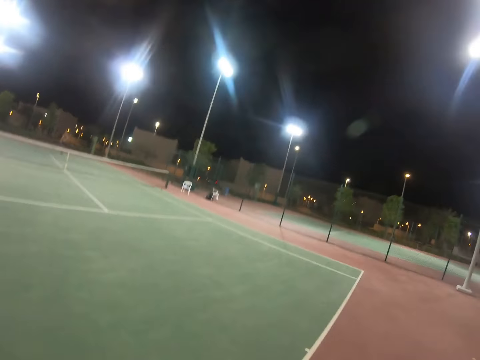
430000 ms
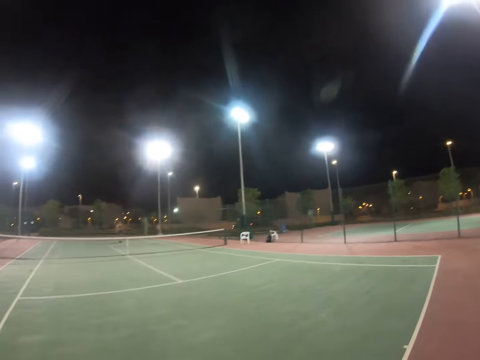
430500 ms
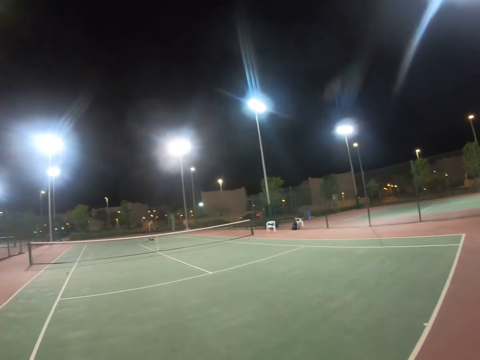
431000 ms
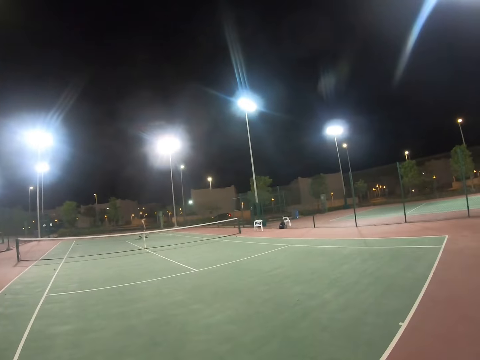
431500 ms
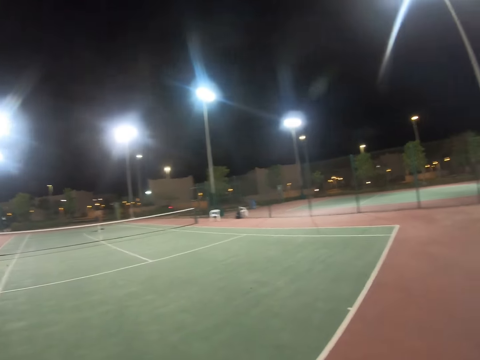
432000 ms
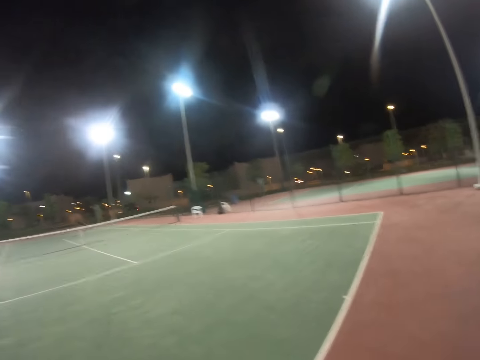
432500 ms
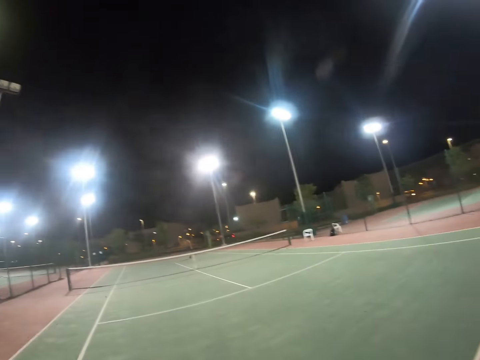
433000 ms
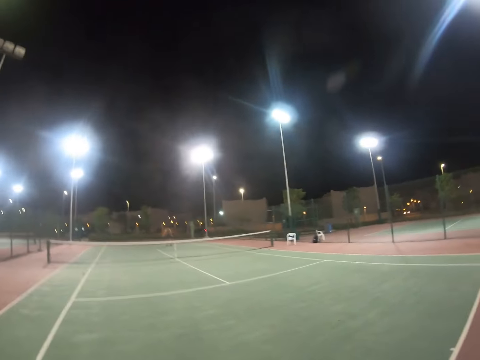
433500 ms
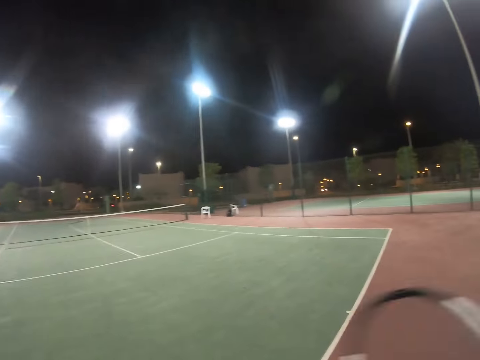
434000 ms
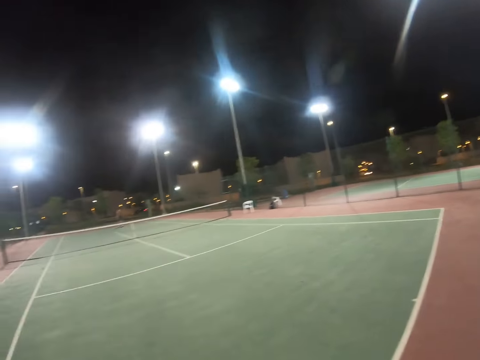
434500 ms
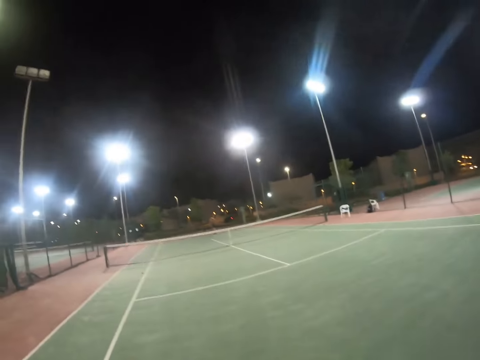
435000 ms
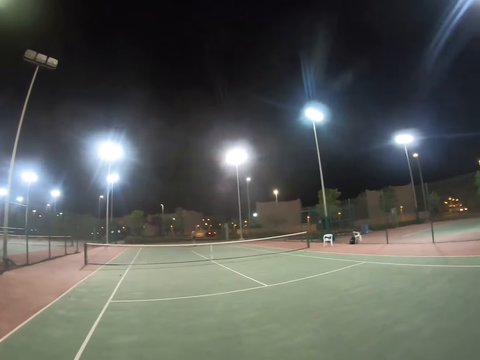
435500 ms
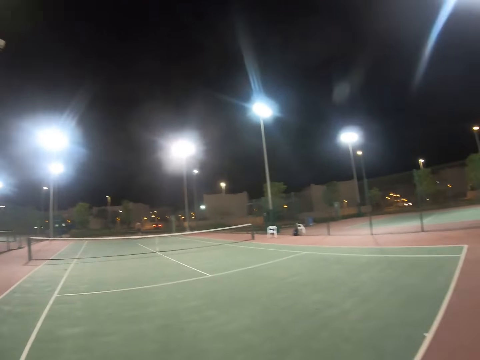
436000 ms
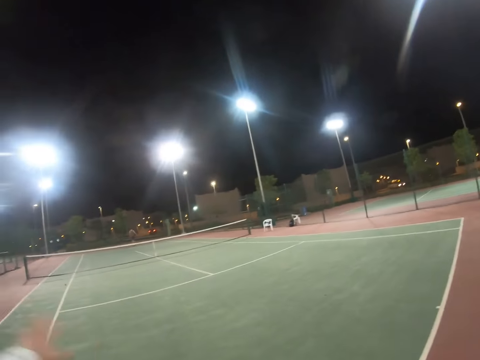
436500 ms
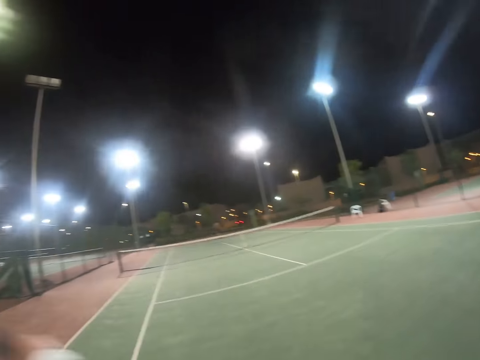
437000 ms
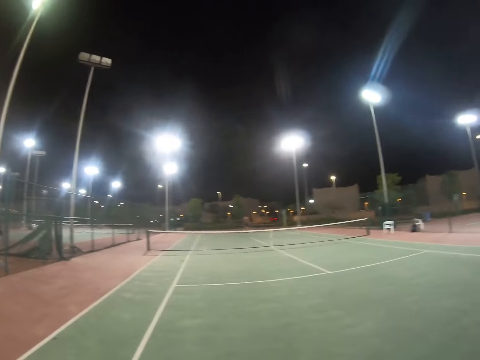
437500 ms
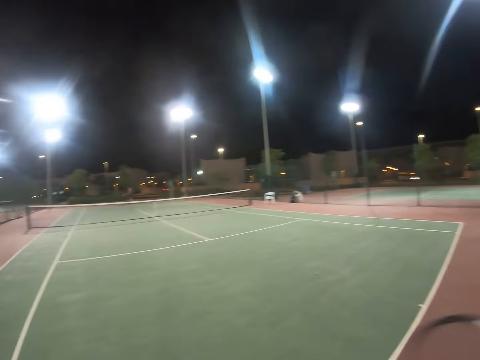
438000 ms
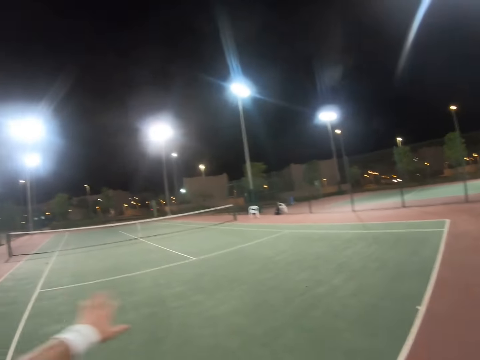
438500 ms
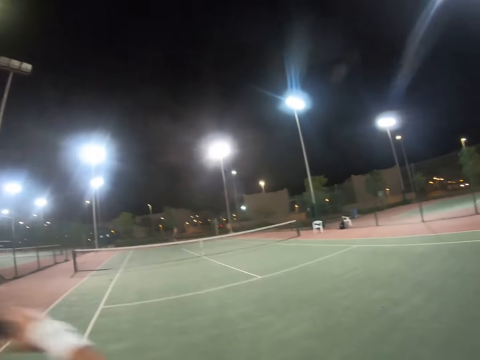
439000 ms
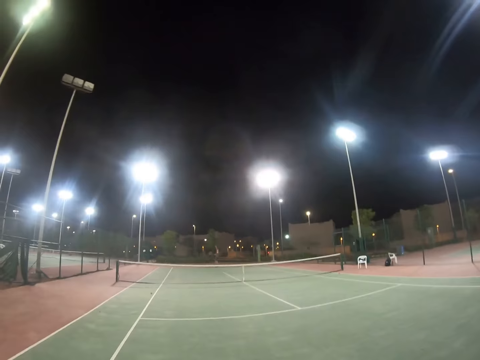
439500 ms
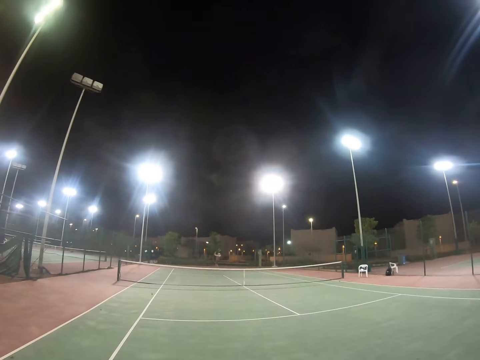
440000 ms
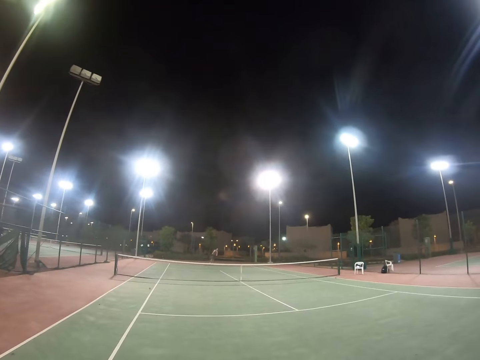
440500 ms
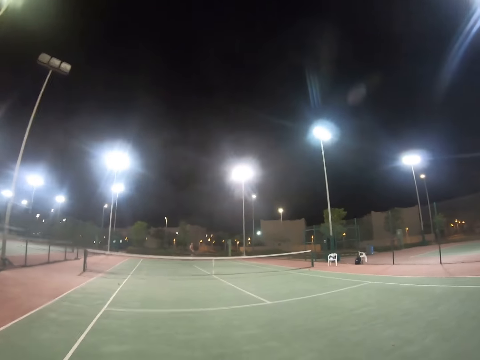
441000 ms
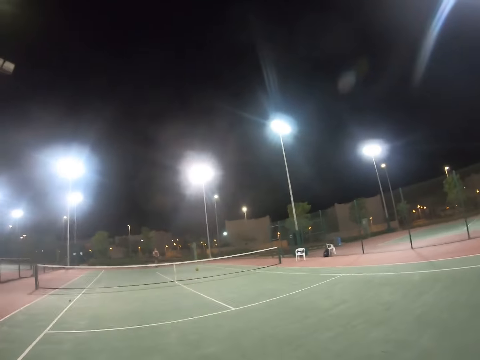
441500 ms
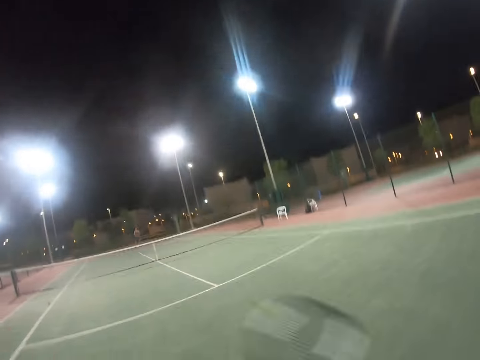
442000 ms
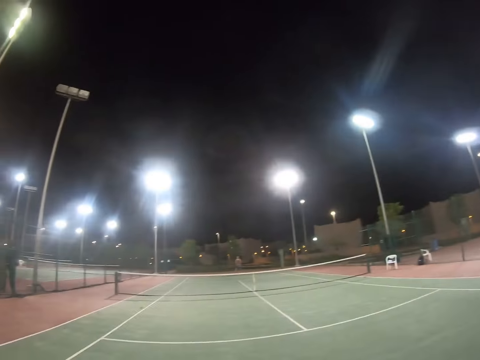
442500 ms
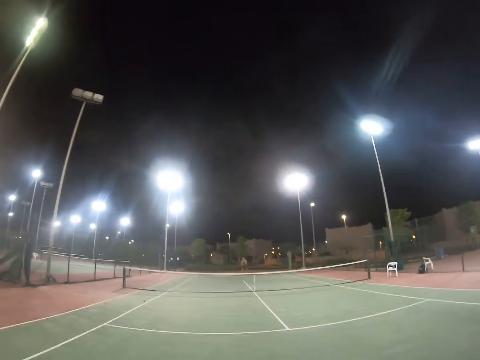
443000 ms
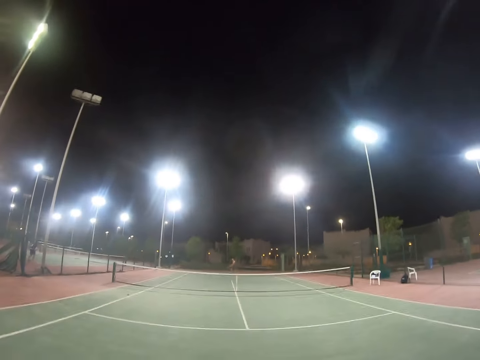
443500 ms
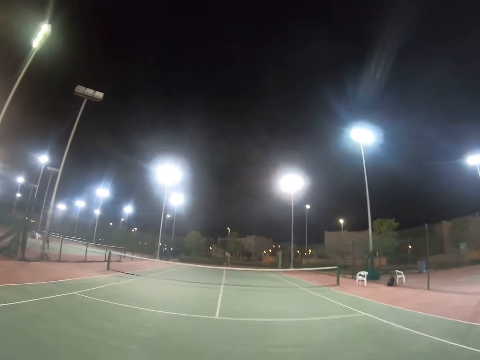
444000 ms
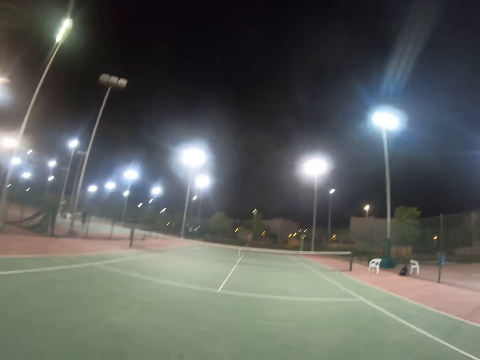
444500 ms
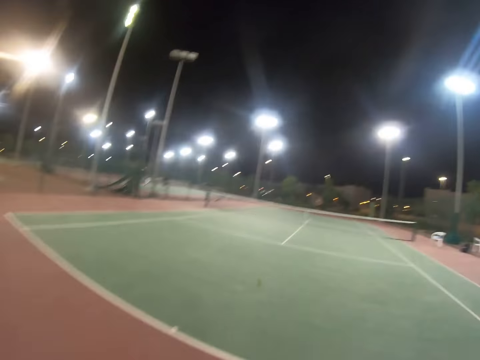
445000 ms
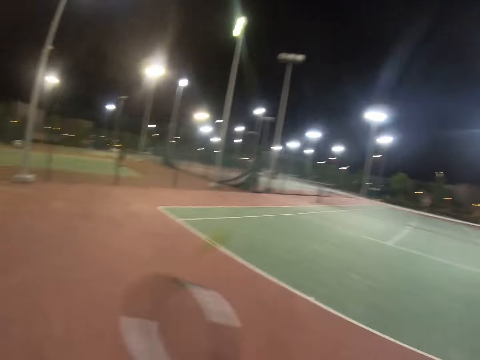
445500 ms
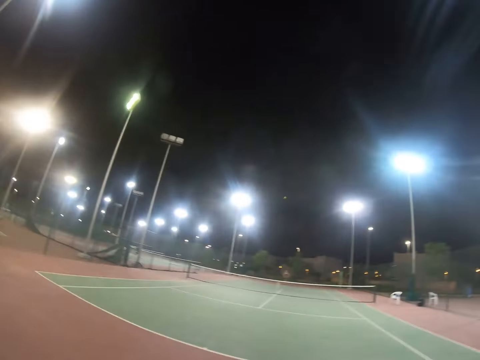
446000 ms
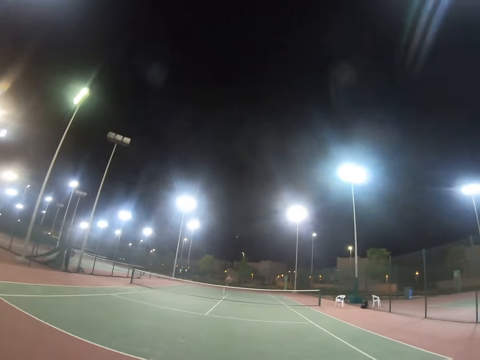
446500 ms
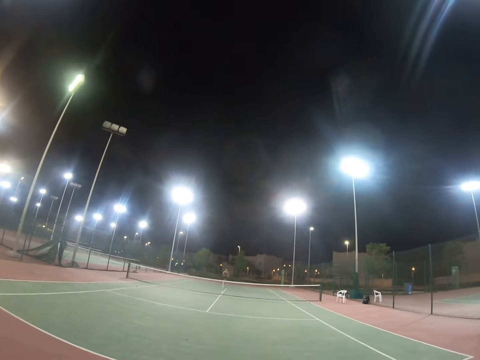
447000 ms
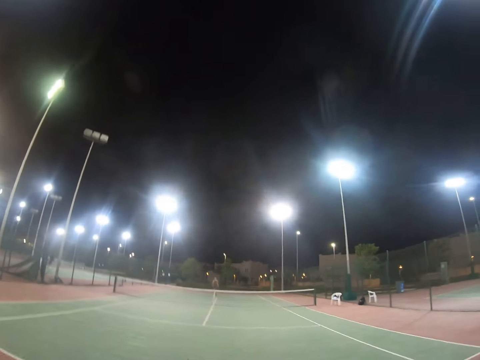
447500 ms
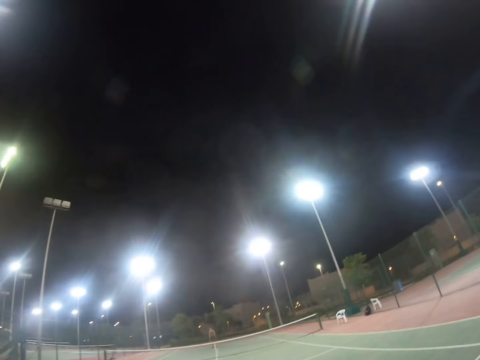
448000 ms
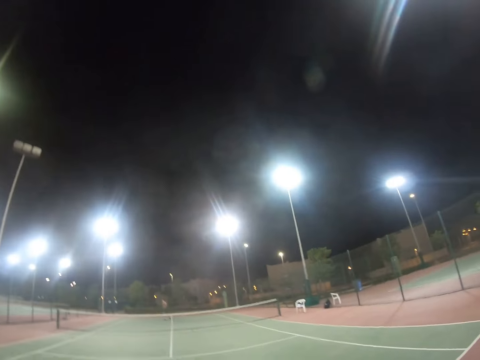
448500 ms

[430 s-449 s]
The camera wearer swings the tennis racket and looks around the tennis court. A person moves around the tennis court and serves the tennis ball. The camera wearer serves the tennis ball. The person serves the tennis ball. The camera wearer serves the tennis ball.

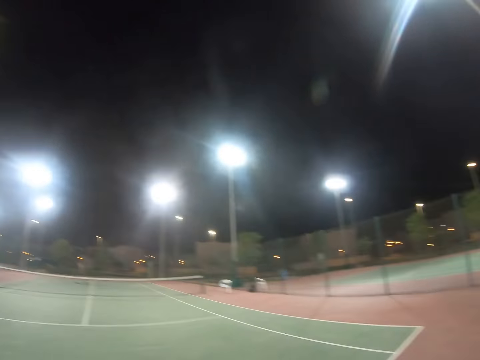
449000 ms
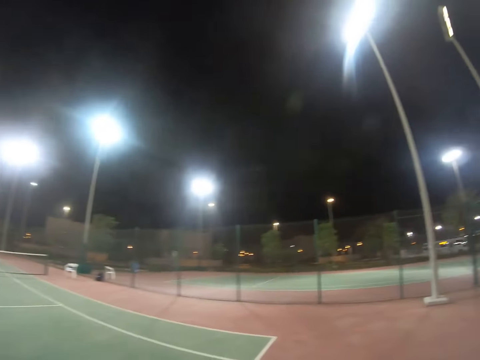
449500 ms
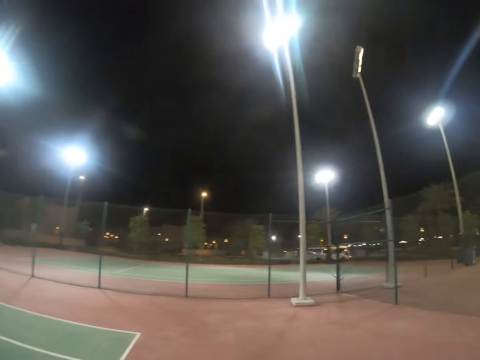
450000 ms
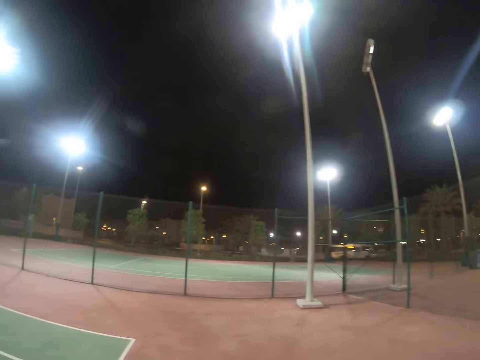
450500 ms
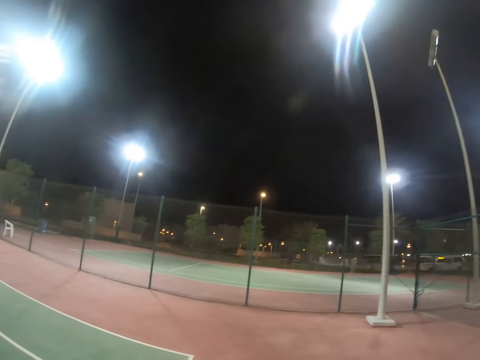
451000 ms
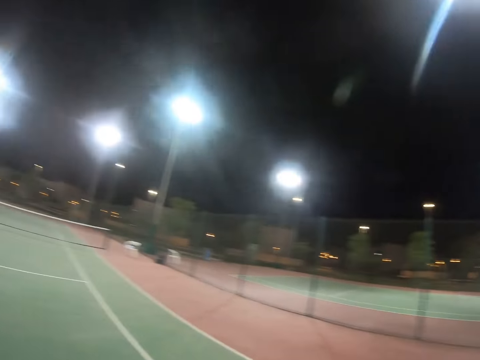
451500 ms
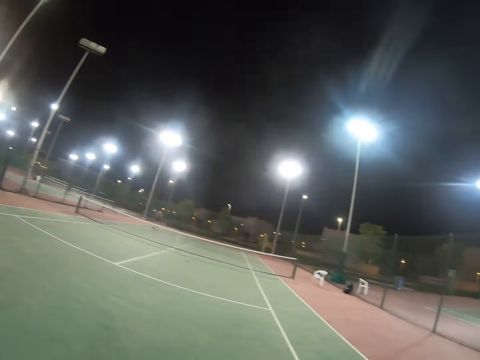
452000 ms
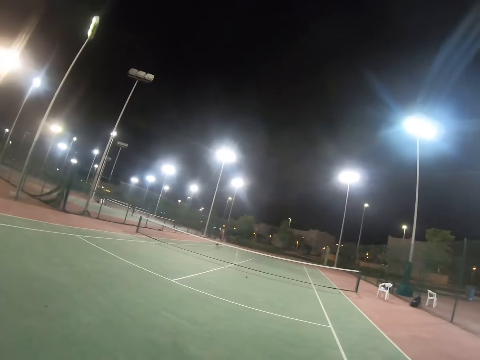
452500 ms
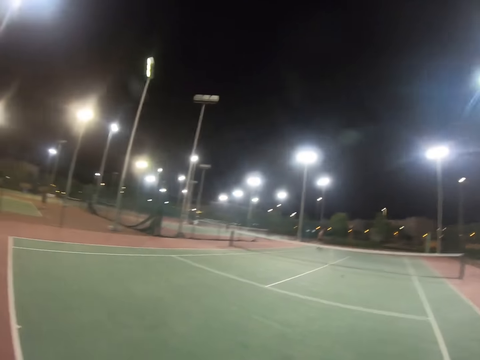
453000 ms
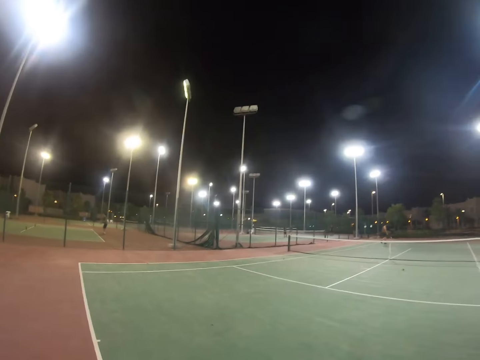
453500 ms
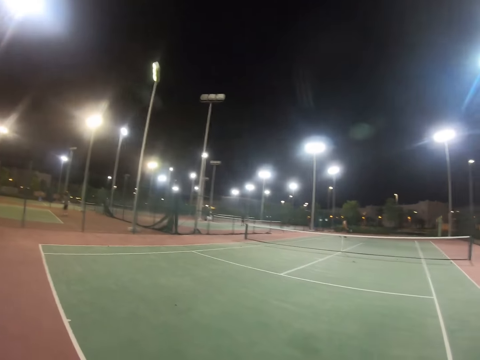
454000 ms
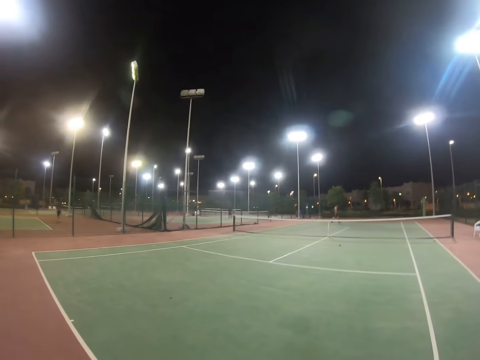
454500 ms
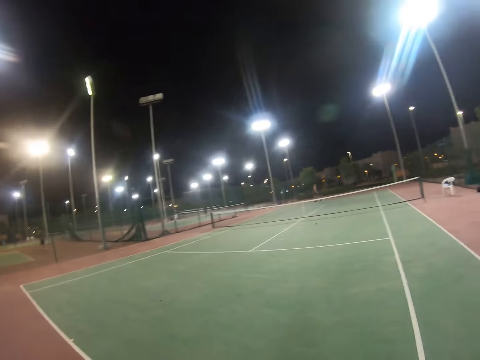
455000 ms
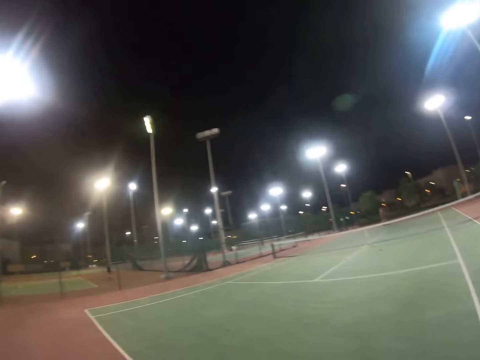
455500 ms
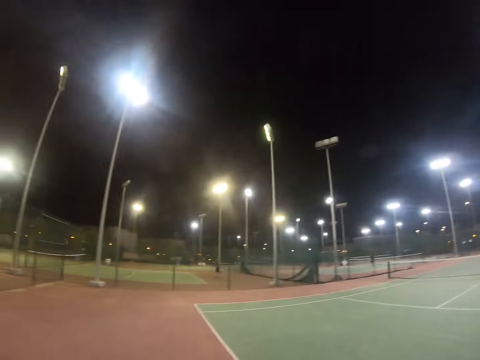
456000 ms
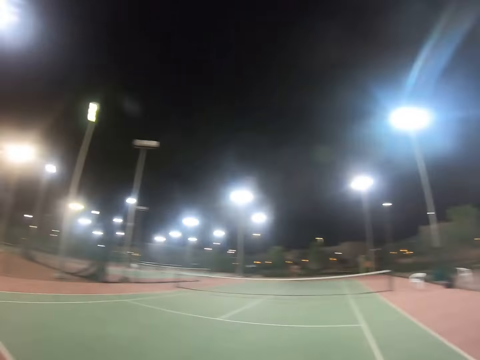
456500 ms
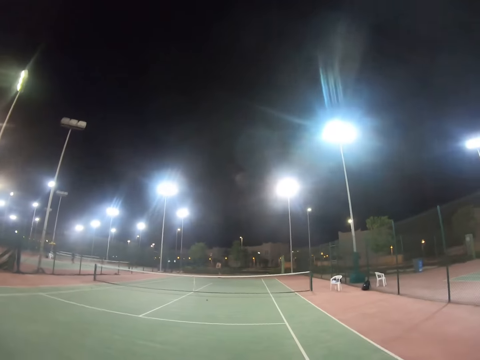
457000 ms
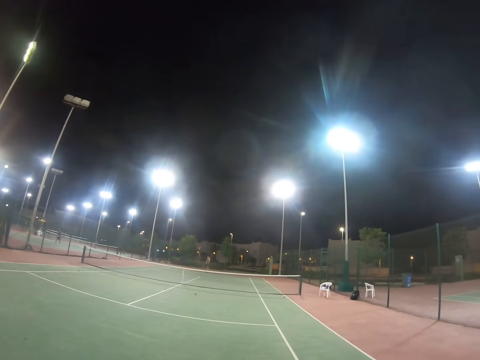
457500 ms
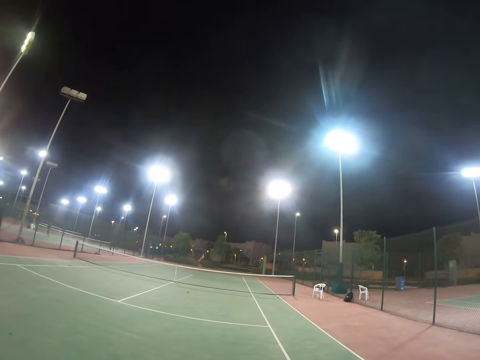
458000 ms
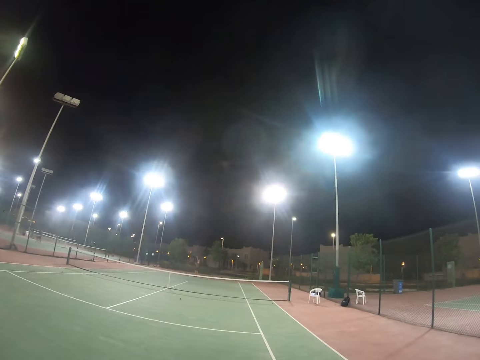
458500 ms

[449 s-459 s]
The camera wearer looks around the tennis court. A person walks on the tennis court and moves around the court.
